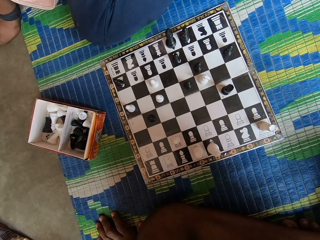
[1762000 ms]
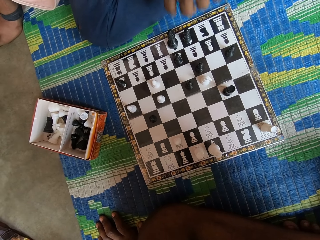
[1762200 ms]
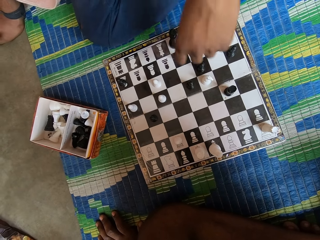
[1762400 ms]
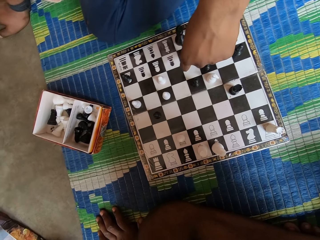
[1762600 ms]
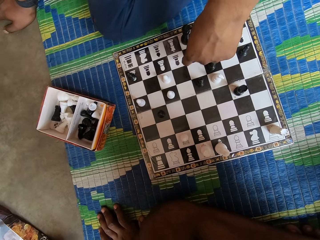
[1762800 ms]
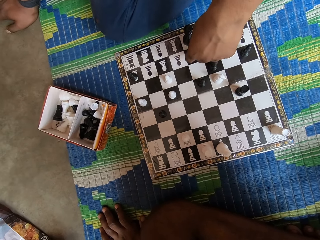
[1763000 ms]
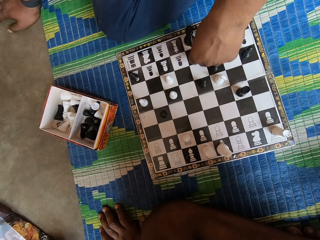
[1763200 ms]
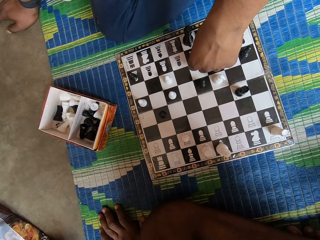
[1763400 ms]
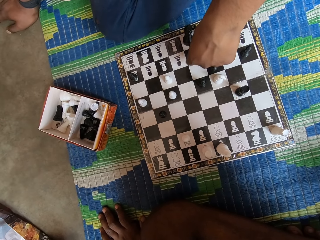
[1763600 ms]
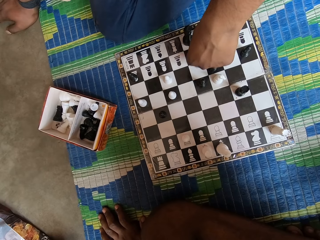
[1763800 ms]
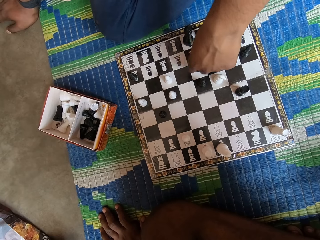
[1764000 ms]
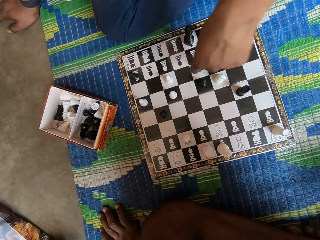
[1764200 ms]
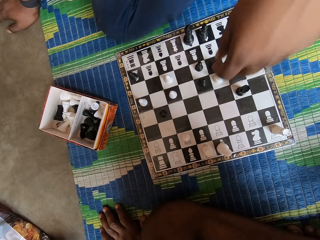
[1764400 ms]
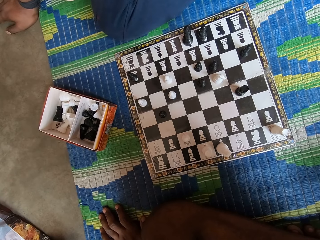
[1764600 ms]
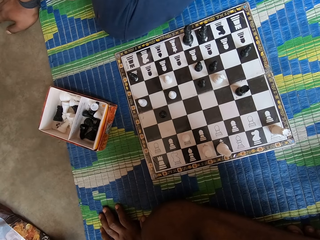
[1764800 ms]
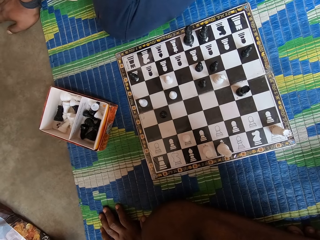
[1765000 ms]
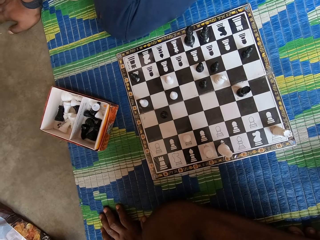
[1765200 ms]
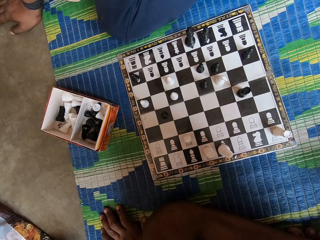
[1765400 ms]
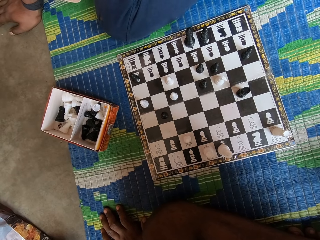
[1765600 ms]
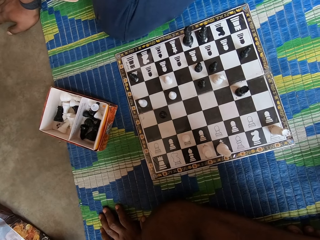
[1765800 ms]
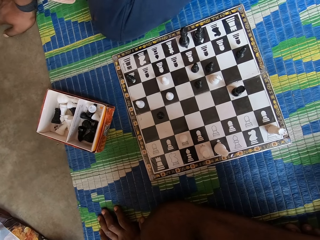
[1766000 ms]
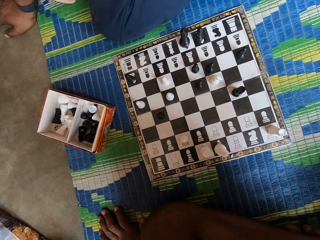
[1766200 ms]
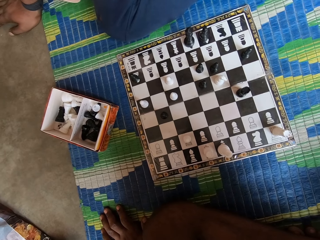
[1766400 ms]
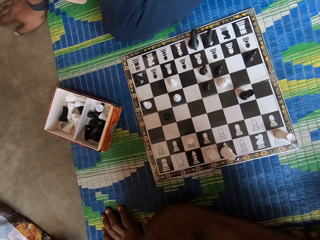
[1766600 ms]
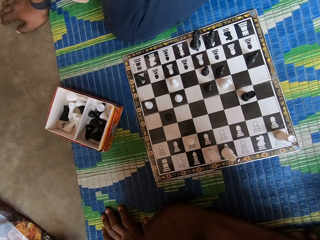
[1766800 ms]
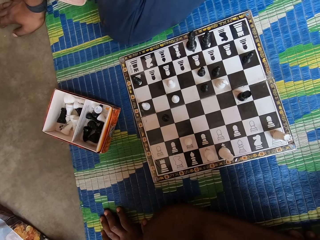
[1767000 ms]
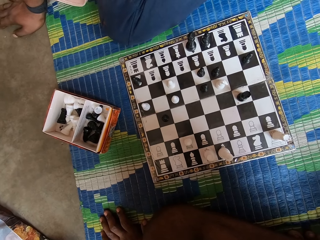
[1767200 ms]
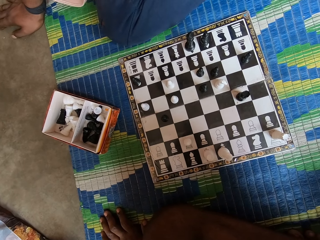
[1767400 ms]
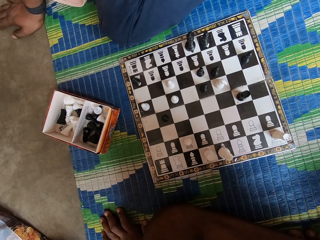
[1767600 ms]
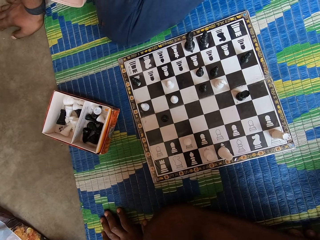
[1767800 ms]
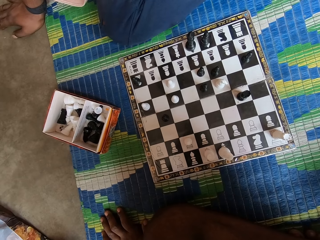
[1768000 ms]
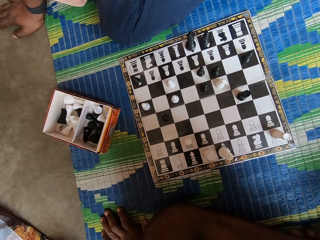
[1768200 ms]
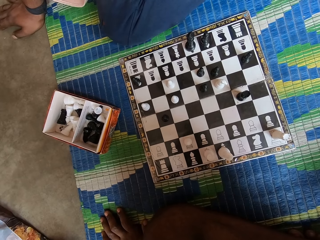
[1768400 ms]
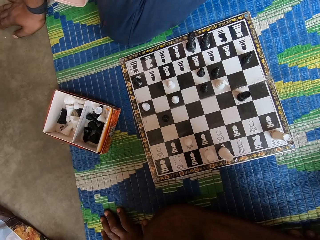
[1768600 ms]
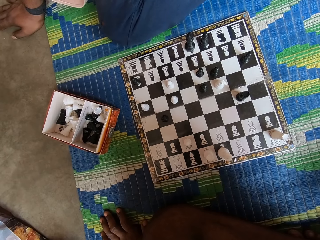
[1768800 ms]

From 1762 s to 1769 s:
A man moves a pawn on the chessboard.

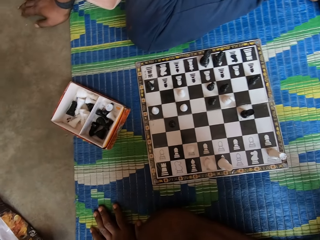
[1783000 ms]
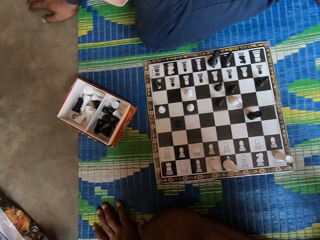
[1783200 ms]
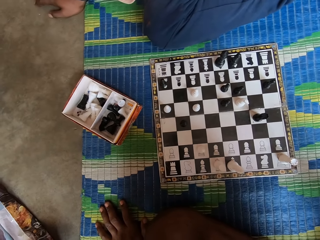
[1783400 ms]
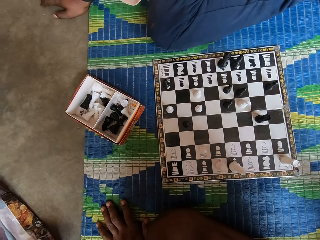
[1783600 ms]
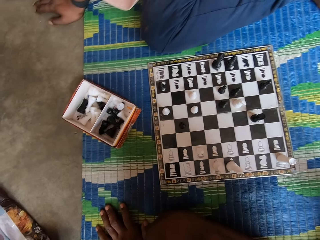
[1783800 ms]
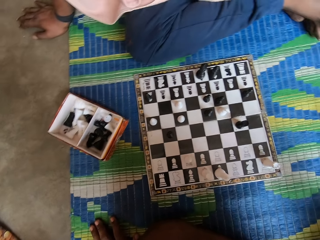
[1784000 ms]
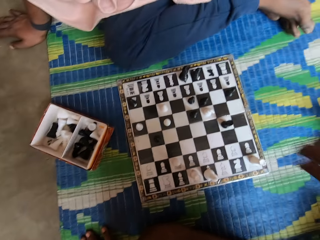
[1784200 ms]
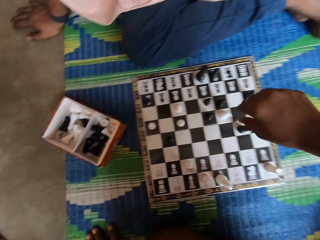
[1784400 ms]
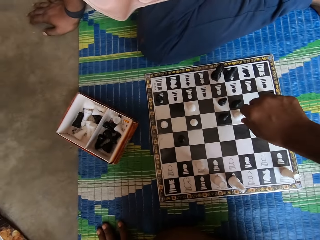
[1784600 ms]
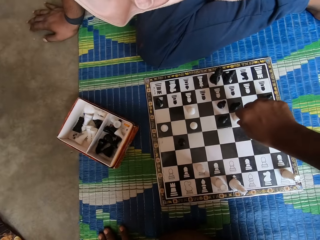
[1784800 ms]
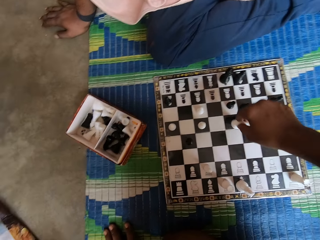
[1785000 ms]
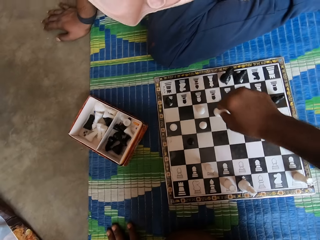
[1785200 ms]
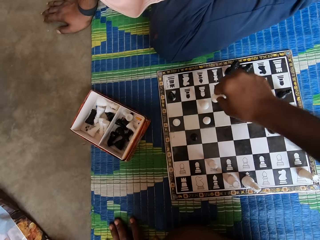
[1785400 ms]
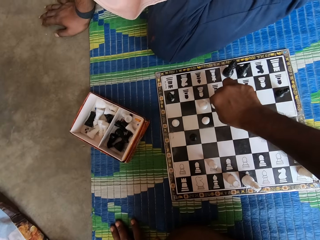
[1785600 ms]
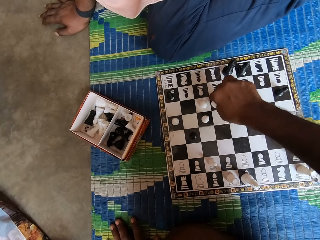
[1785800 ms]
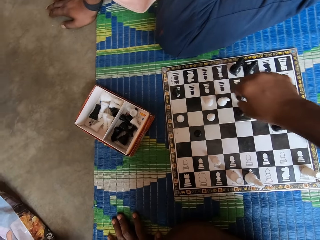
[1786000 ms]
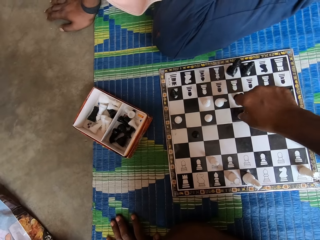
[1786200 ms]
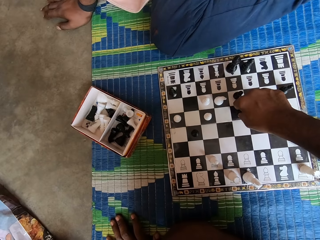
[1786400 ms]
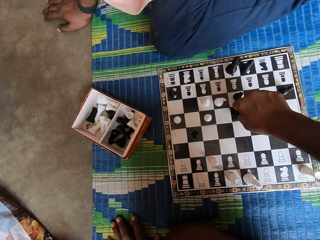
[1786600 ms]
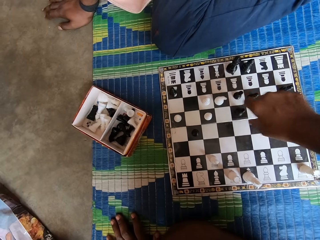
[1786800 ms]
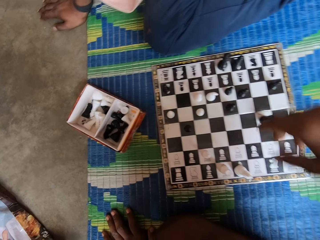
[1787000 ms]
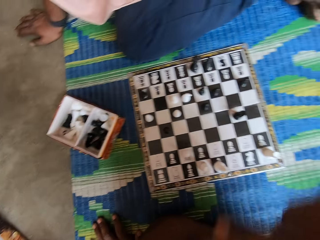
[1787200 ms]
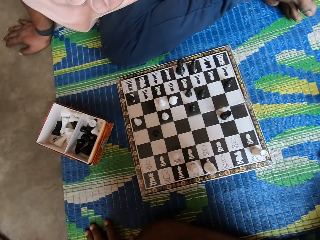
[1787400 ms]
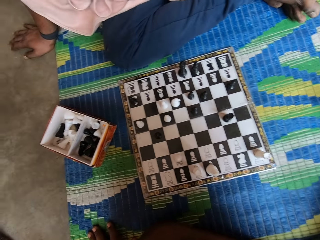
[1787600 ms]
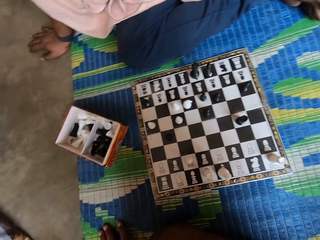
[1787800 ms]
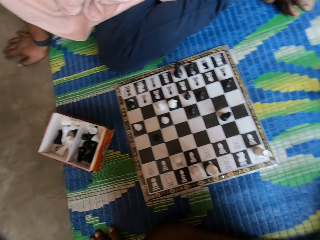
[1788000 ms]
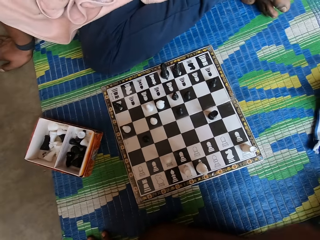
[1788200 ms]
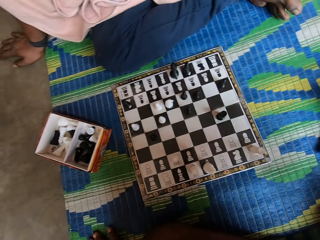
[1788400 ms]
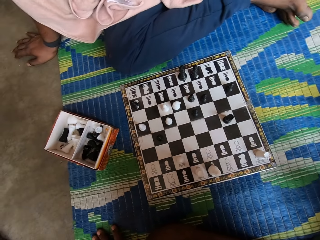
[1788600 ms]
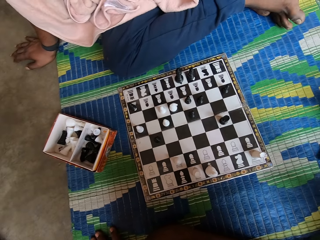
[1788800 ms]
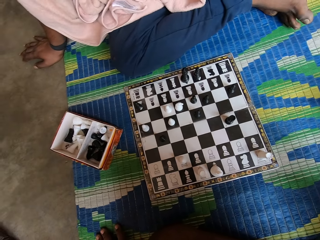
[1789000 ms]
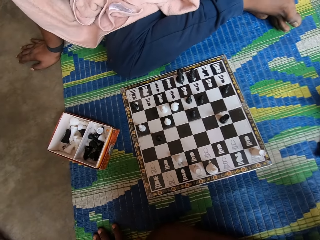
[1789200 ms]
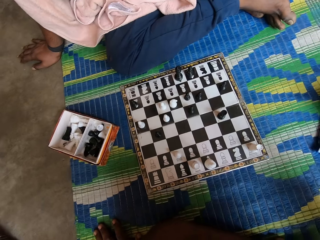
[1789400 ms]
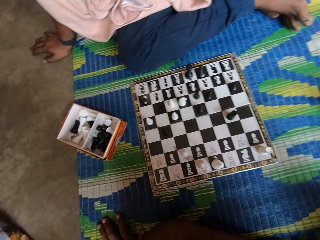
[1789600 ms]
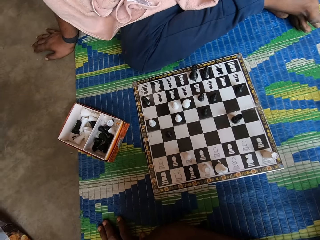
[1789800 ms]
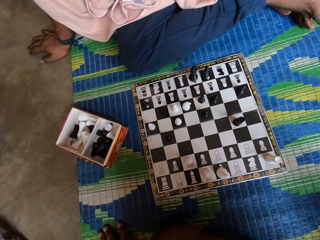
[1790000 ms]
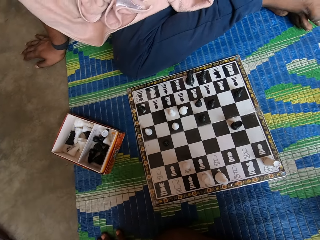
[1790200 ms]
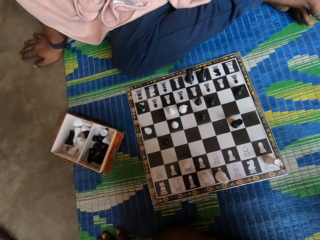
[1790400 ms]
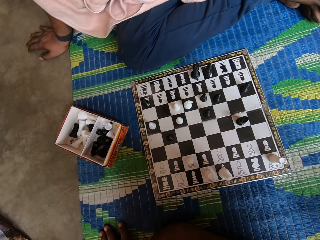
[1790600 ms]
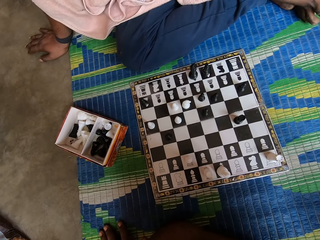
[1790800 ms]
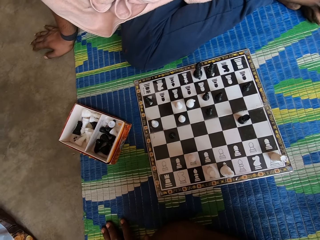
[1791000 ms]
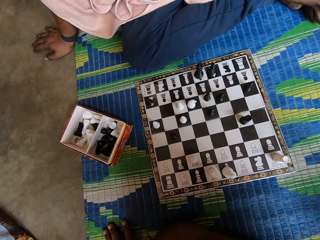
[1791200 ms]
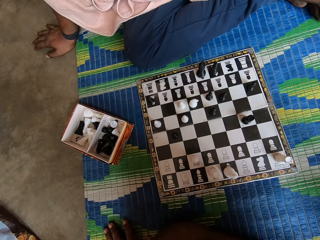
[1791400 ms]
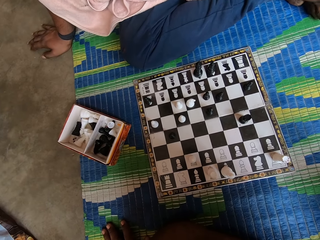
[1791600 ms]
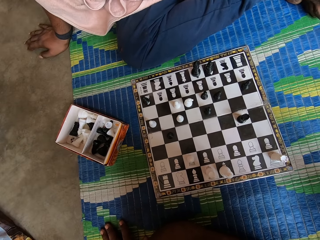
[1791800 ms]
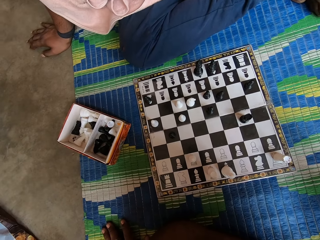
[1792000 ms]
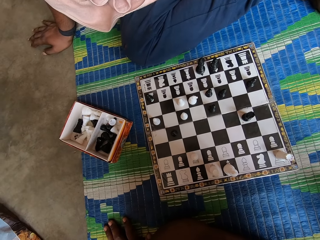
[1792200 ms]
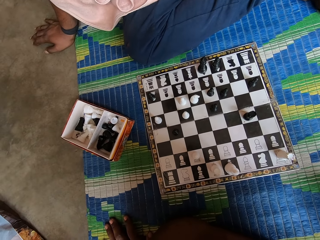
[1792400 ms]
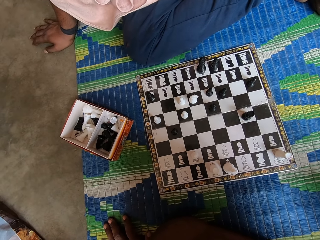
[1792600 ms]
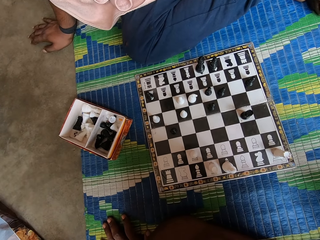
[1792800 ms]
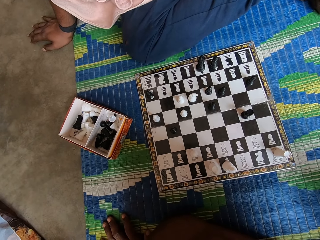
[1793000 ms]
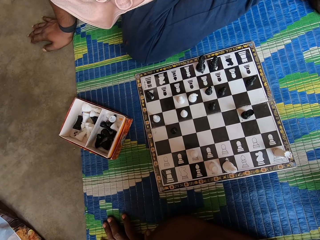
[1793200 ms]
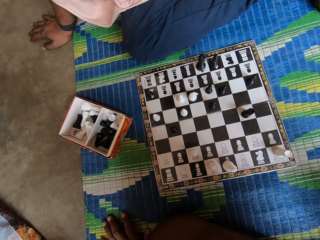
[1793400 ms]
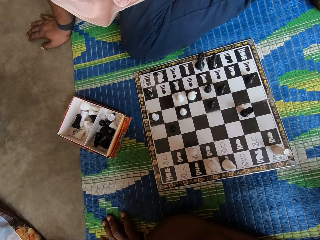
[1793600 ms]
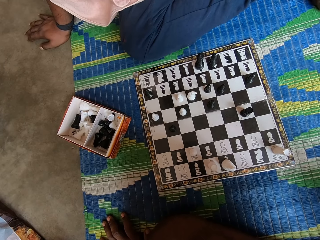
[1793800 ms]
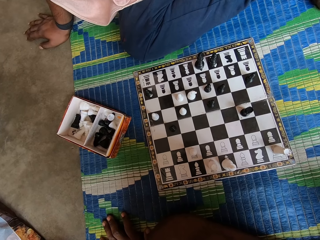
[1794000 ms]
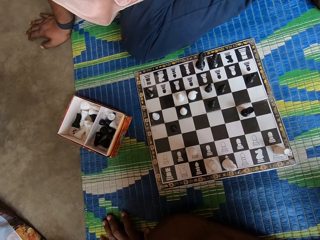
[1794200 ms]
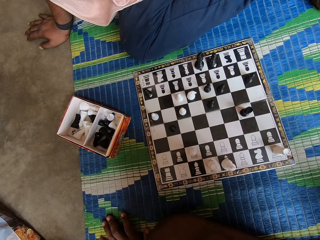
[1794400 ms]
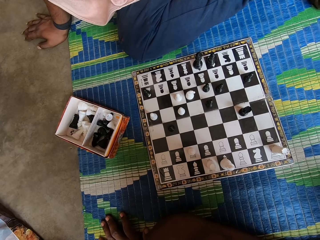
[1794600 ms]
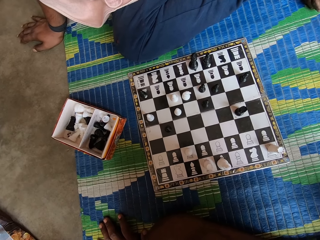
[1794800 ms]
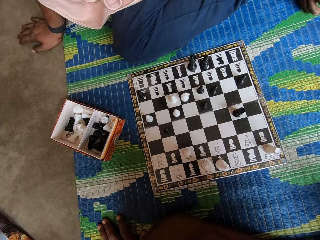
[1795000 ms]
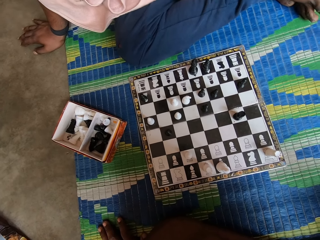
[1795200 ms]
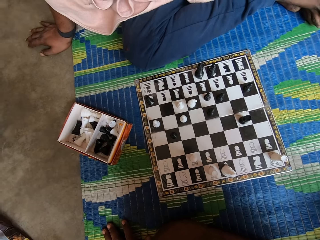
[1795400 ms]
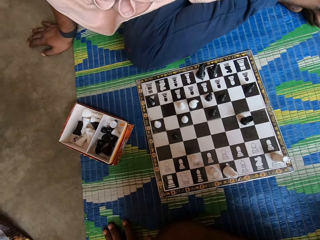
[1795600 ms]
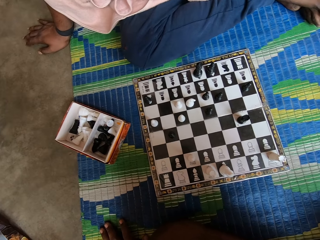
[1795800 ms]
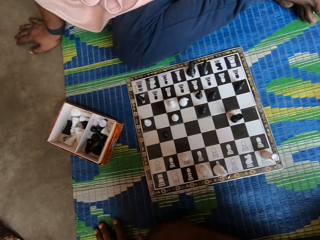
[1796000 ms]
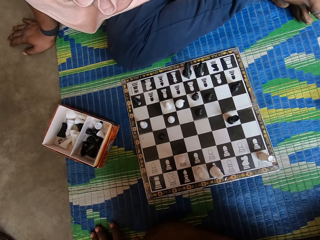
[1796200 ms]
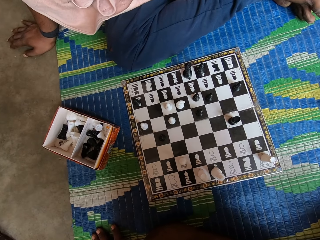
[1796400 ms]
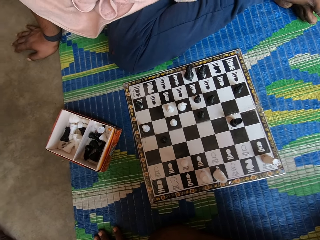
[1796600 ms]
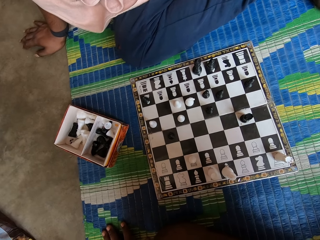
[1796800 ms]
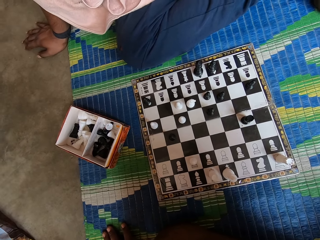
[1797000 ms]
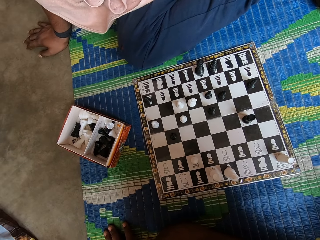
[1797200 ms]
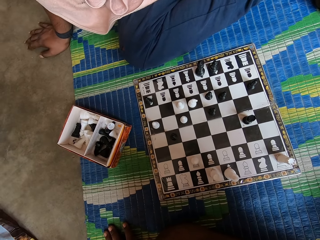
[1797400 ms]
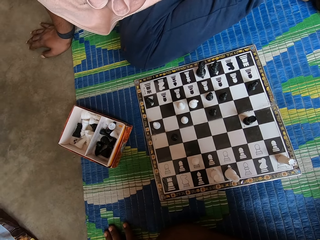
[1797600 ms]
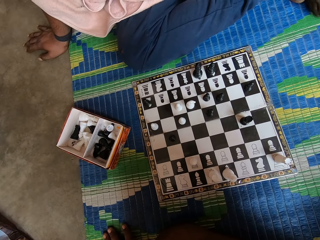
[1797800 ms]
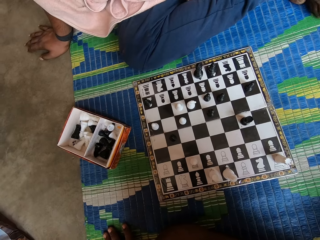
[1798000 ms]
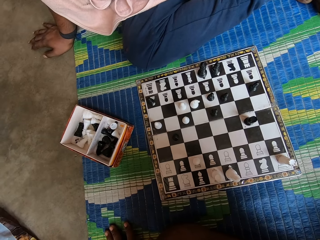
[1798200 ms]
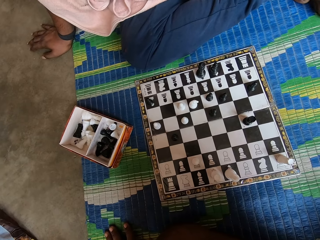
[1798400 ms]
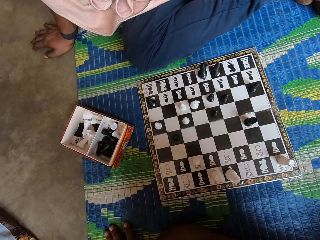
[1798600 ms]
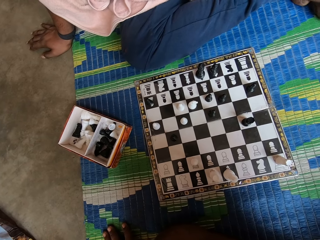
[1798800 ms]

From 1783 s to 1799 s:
The camera wearer moves a pawn on the chessboard.
